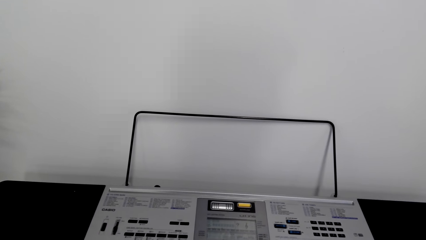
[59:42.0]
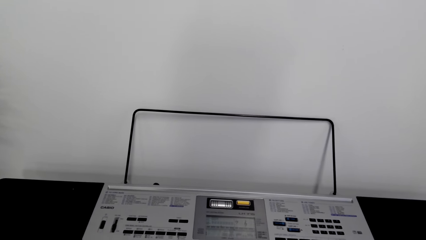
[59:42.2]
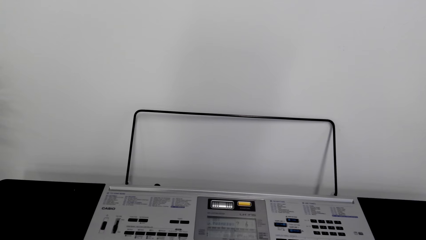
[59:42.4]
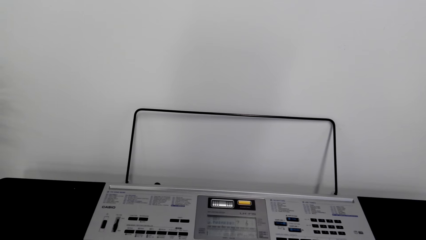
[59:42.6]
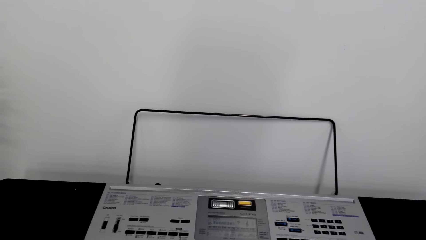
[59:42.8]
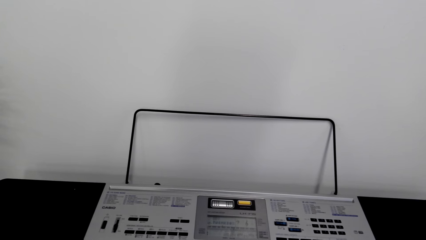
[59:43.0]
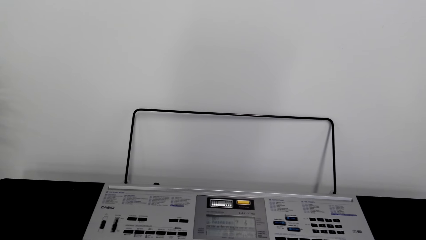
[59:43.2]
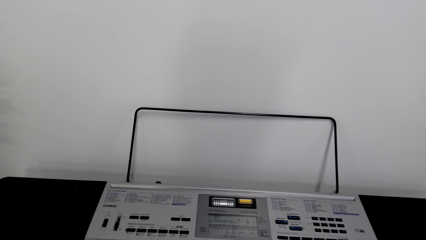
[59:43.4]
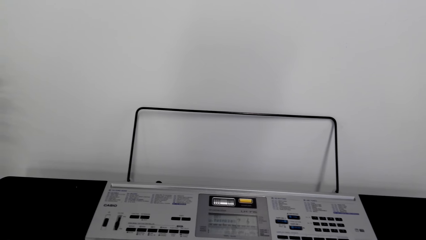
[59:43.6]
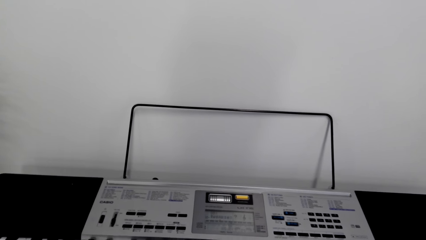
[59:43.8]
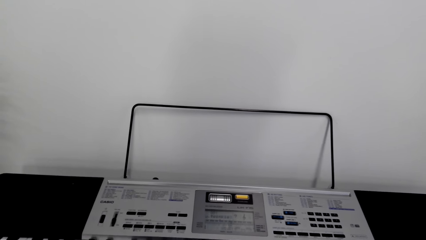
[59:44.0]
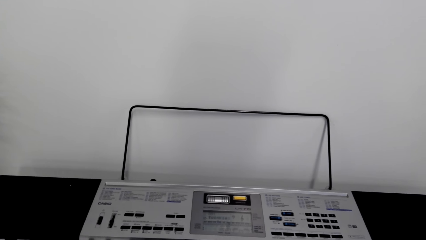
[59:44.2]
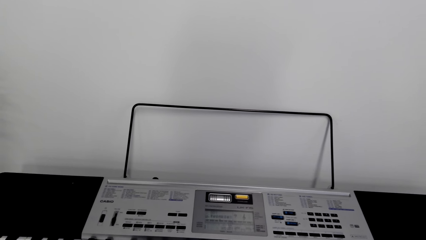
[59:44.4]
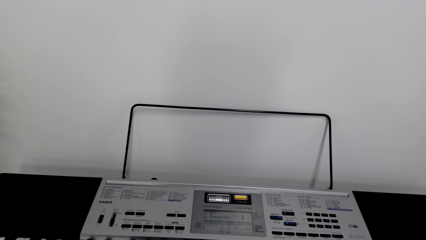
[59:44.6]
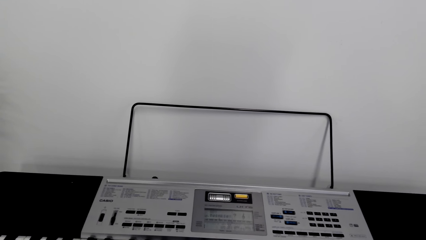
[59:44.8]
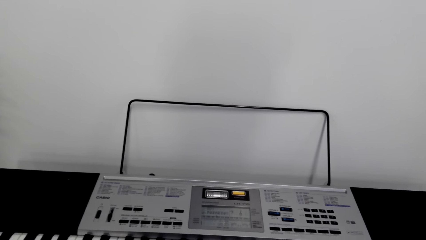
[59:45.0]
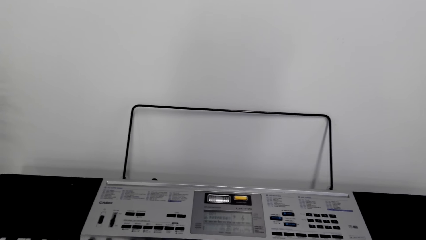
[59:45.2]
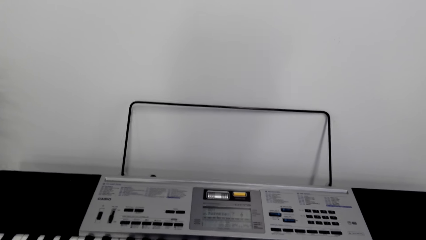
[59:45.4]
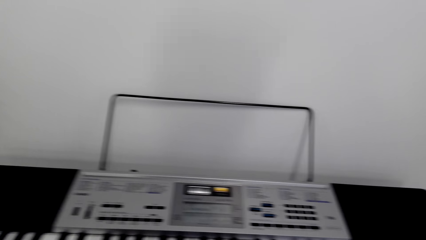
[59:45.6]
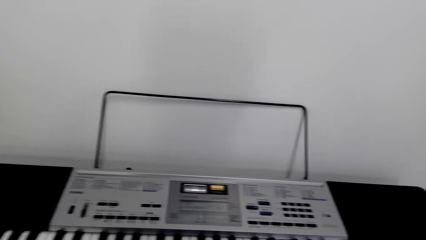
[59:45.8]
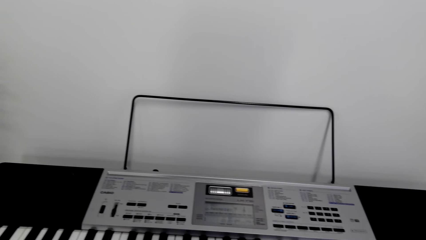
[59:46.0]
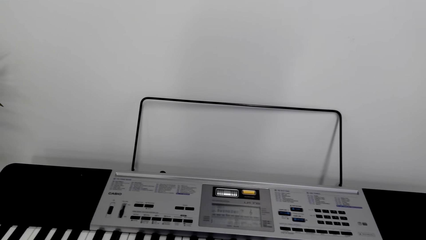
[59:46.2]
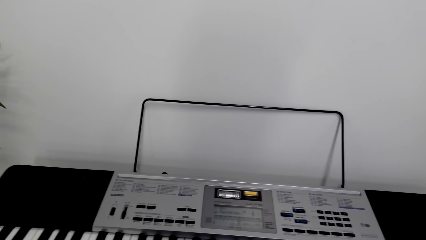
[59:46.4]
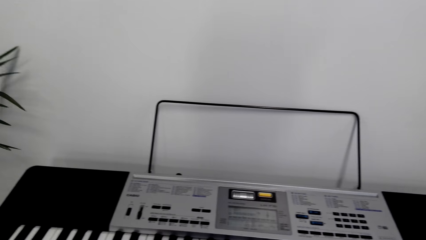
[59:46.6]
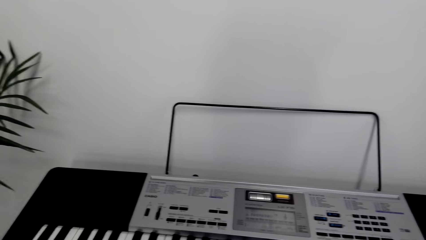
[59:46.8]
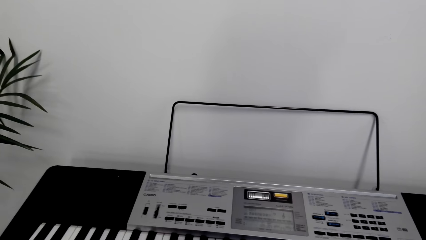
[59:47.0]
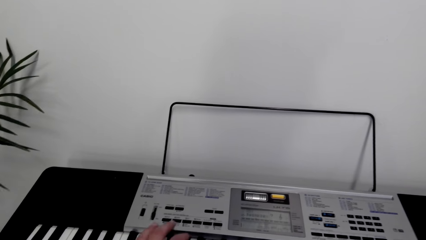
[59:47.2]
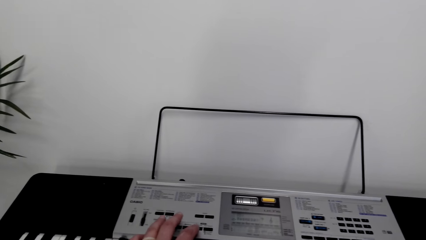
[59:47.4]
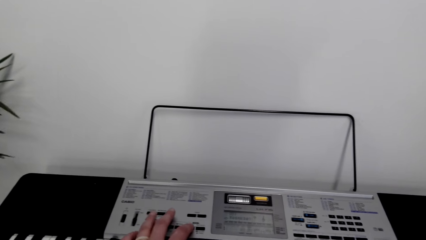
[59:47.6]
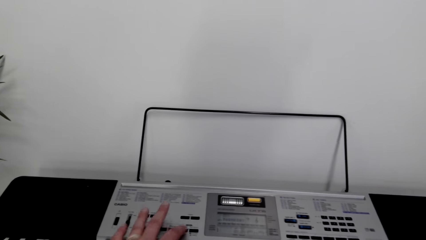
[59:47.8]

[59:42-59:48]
The camera wearer plays the piano.

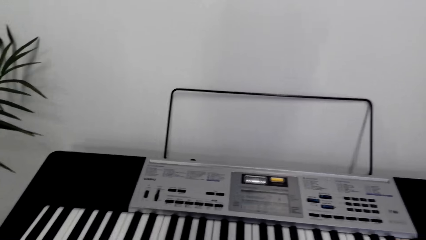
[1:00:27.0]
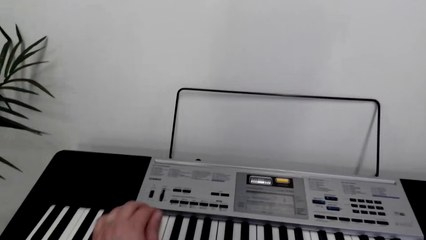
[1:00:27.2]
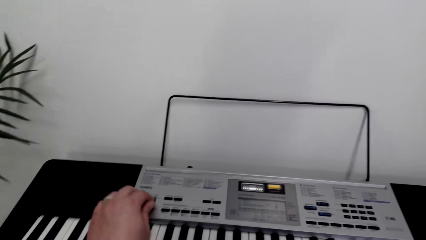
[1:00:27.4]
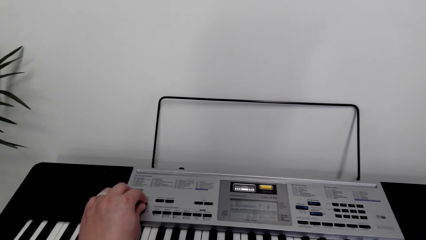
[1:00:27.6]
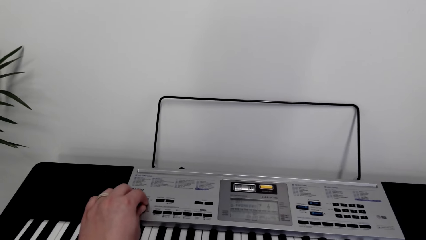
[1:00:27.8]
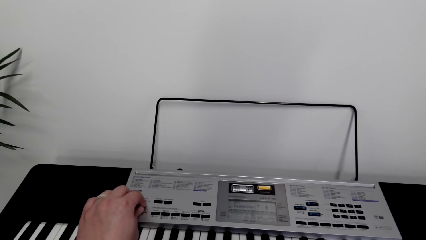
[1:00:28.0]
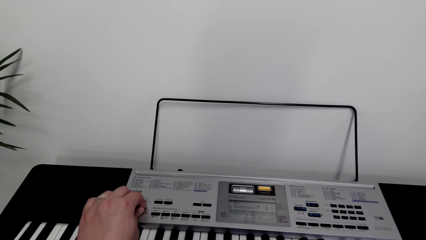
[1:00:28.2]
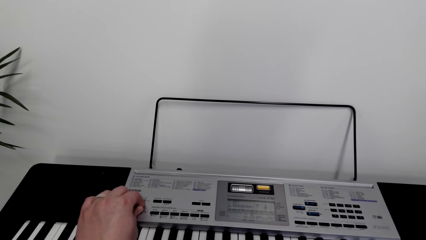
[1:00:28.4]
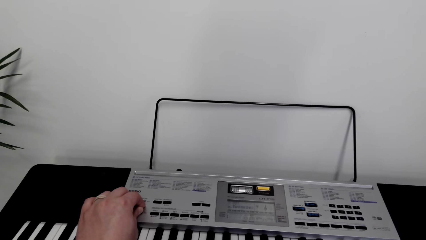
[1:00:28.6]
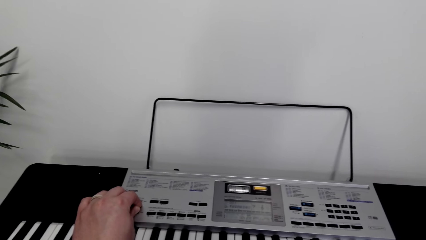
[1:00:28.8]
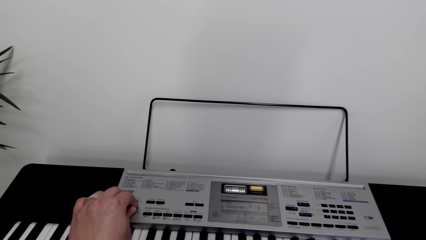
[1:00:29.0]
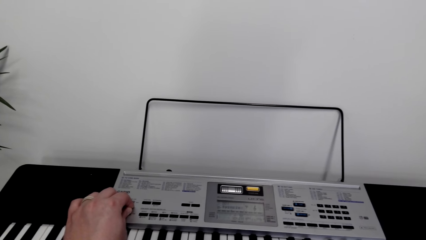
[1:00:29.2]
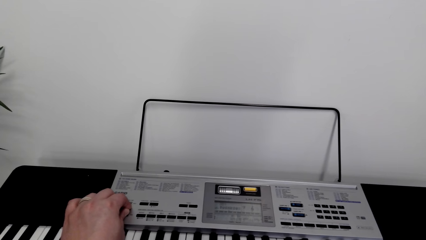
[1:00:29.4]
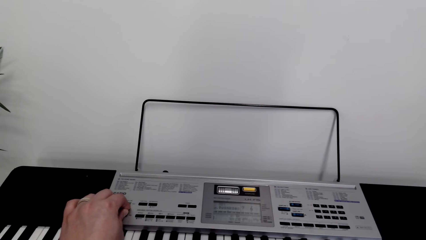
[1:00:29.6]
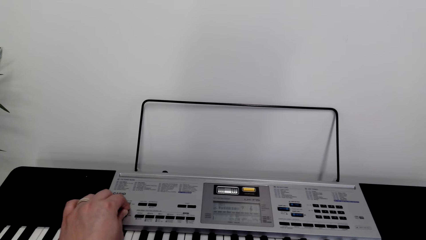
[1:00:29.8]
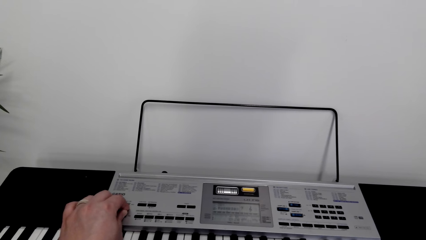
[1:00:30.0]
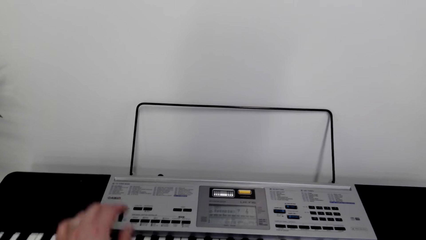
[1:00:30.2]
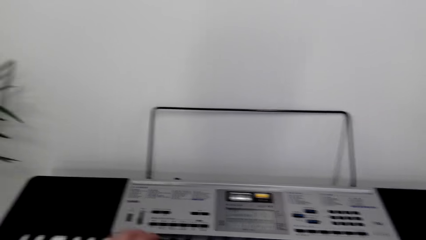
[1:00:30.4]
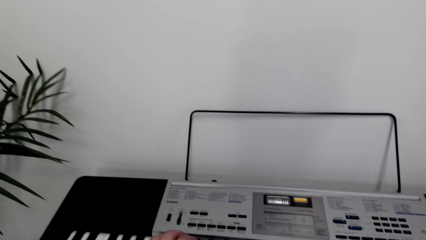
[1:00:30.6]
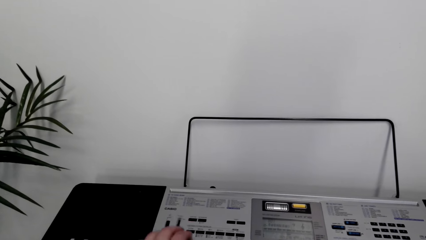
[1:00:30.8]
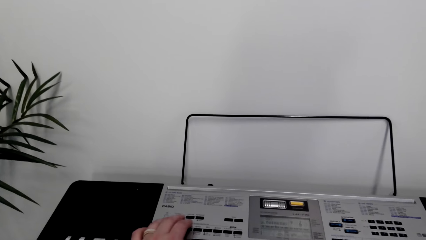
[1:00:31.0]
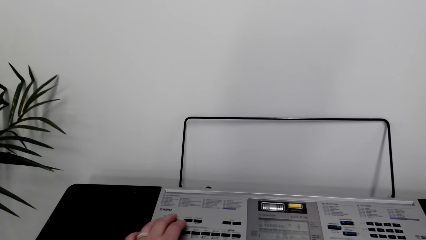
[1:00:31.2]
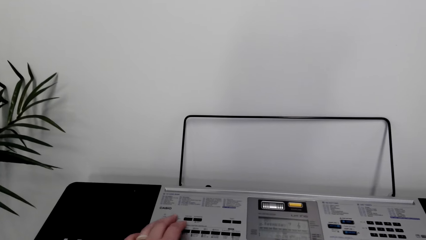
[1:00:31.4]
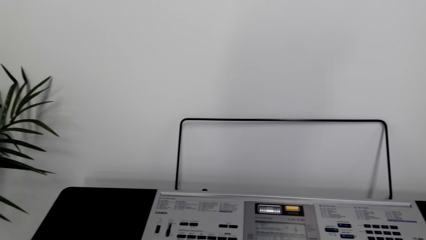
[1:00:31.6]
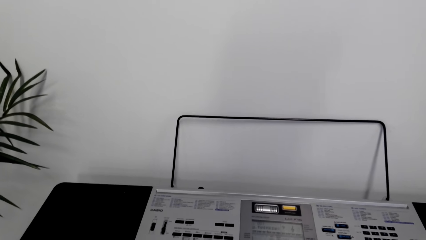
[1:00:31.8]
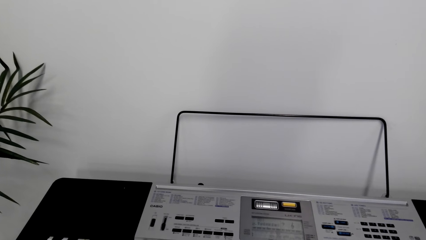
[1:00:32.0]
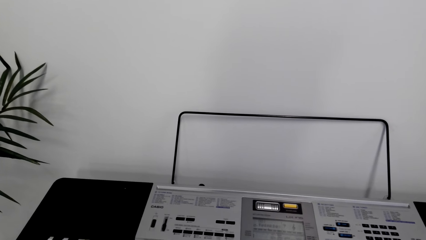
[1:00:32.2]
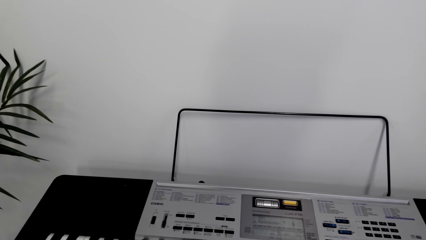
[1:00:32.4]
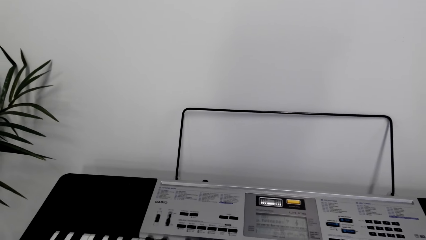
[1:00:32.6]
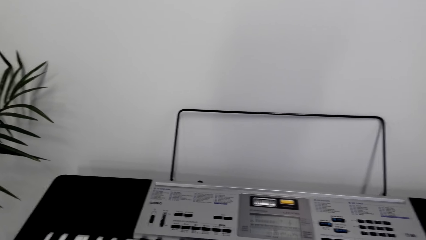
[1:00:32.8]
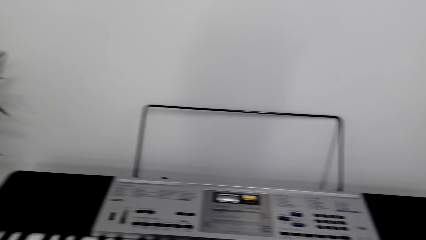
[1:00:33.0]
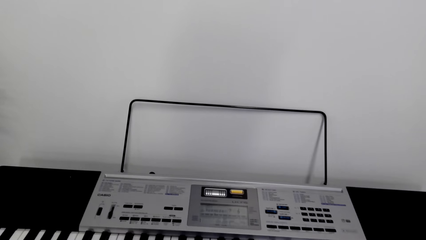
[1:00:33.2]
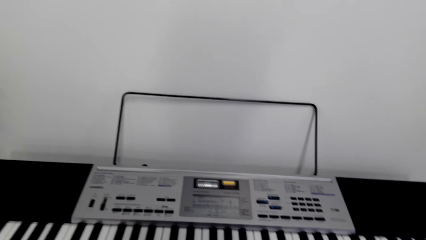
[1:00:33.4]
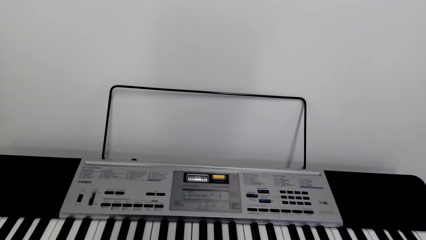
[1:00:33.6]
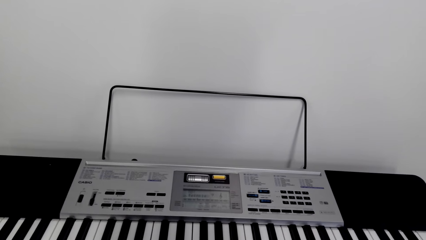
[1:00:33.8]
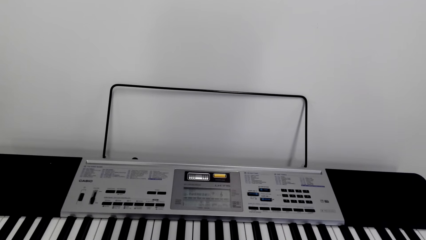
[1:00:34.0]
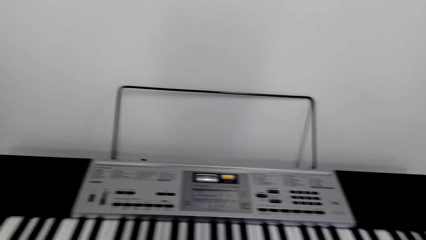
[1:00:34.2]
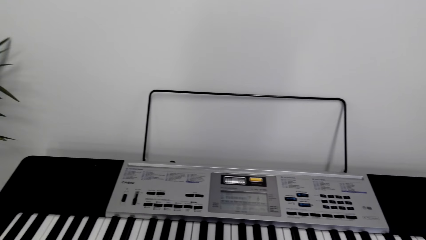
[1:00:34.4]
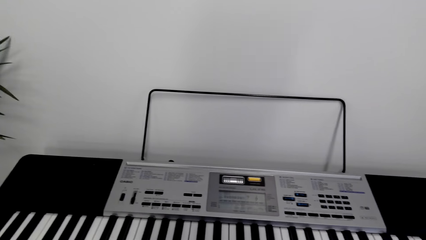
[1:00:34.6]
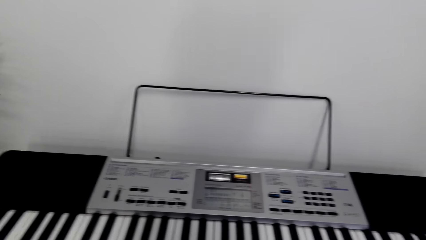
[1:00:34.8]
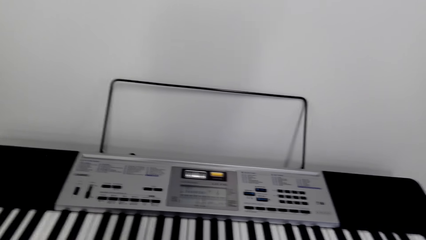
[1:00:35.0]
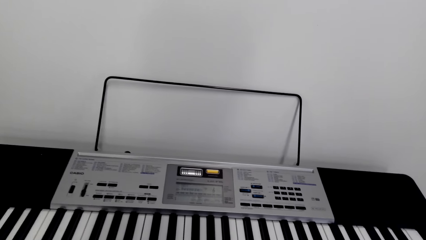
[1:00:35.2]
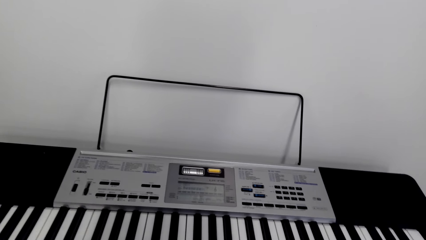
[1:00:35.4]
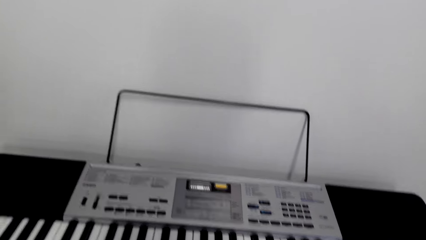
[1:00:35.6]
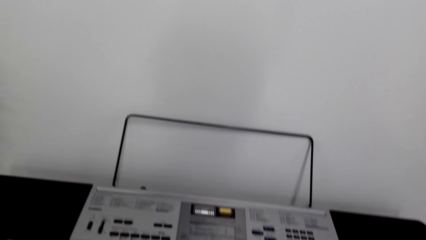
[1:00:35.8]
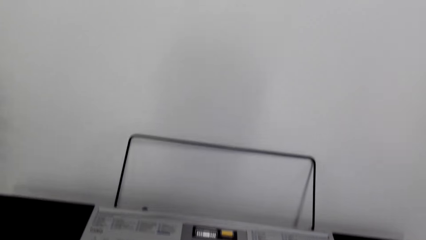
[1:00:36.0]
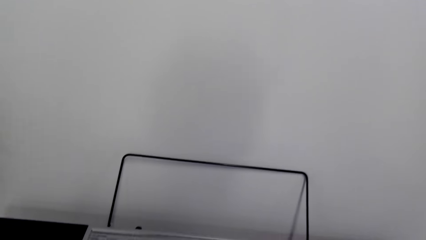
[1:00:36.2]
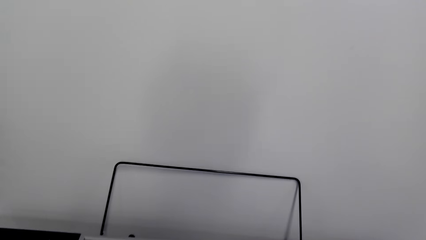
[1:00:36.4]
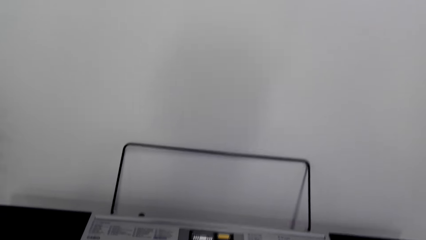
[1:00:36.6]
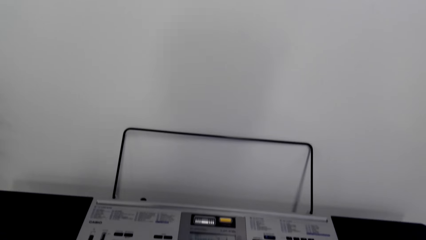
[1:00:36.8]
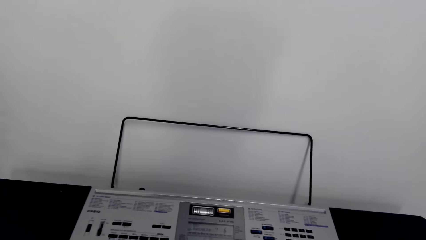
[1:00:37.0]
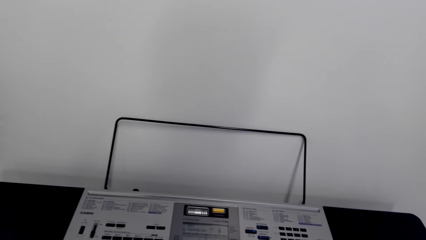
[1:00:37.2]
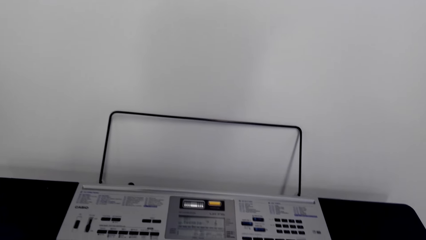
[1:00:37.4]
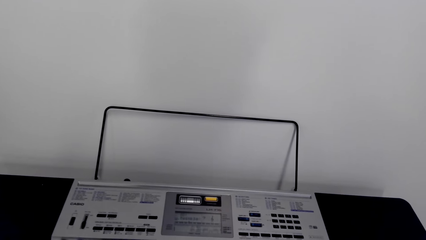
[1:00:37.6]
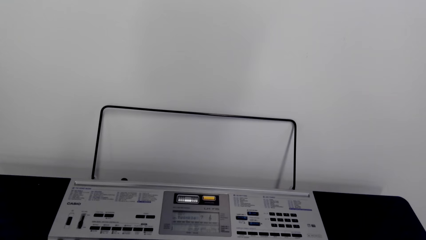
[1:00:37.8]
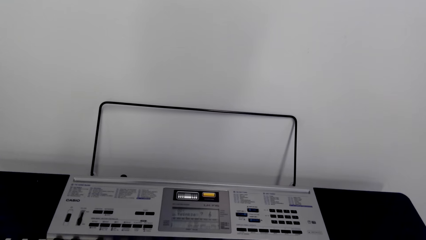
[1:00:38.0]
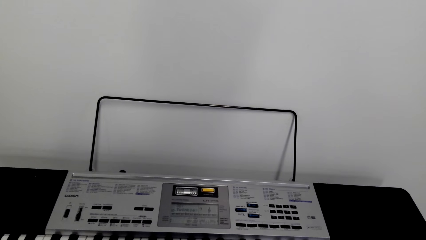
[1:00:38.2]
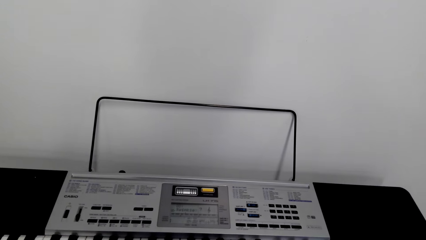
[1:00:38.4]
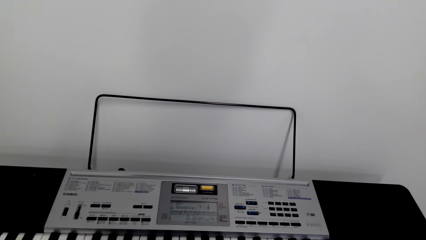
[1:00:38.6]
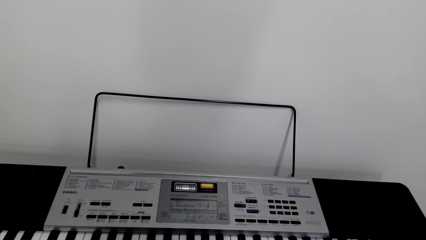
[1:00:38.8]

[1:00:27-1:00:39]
The camera wearer presses the piano buttons. They play the piano.
